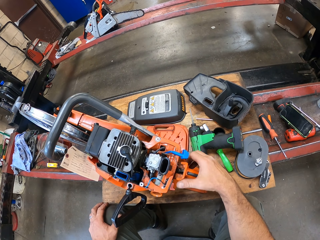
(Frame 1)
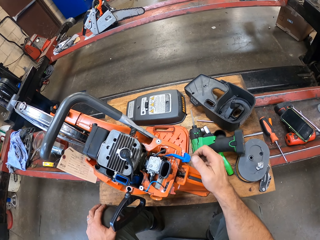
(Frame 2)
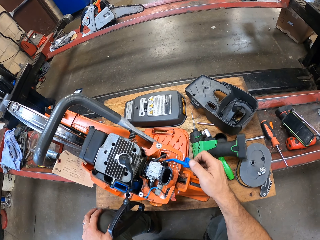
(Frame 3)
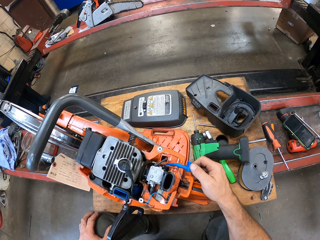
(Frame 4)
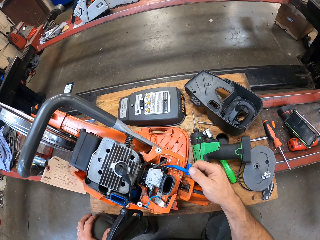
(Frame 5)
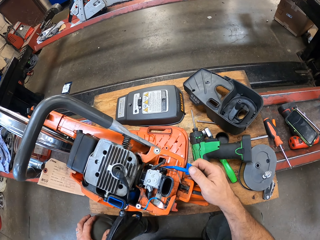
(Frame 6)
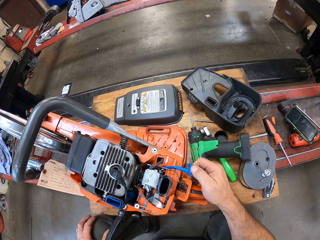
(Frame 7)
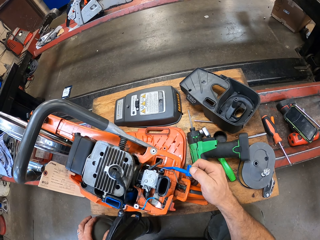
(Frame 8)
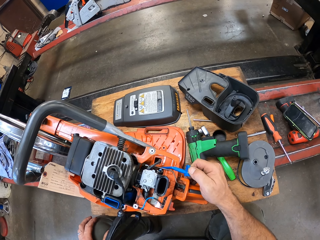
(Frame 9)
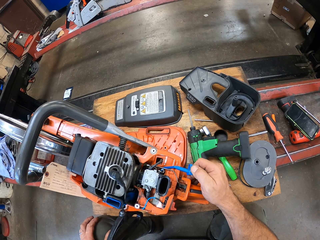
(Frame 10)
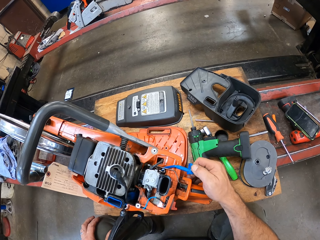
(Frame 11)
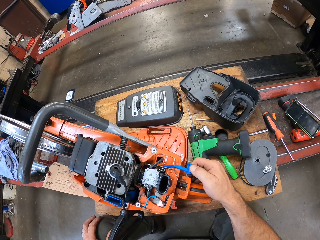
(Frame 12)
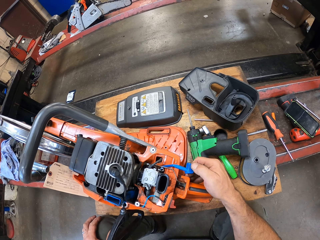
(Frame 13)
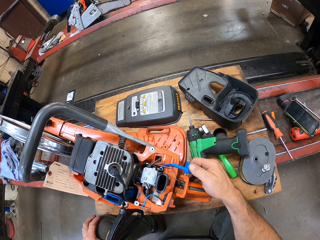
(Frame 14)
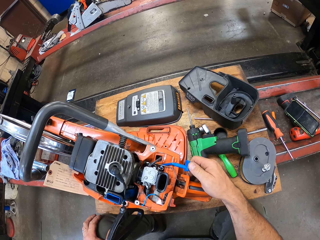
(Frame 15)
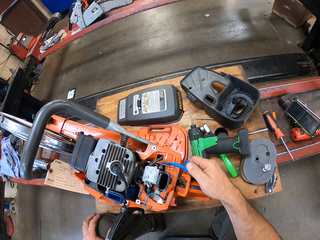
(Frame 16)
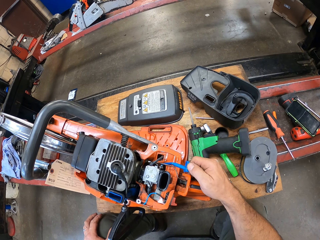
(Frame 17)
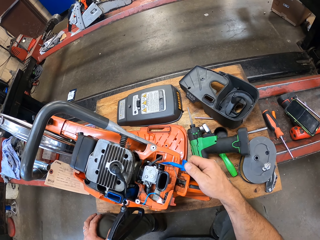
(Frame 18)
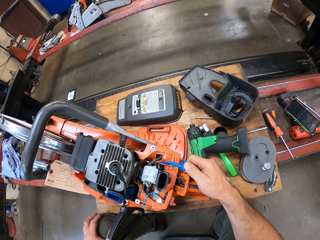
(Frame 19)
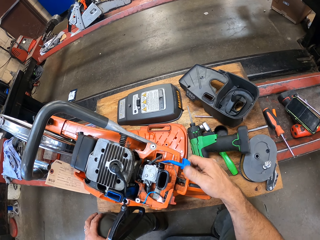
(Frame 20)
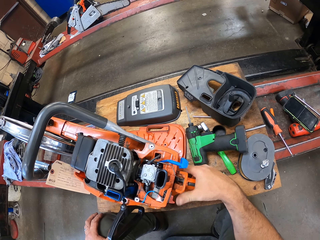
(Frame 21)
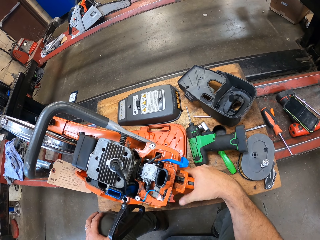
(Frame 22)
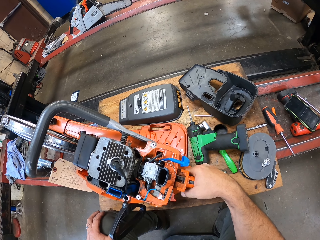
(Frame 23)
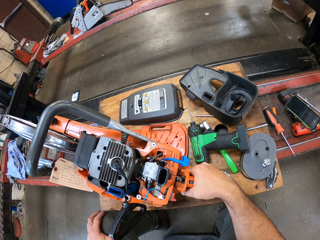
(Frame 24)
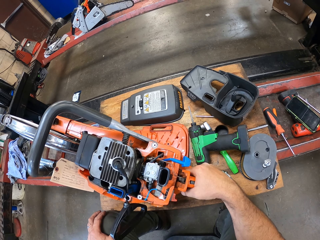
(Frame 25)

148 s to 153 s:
The camera wearer pulls on a lever or blue part on the circular hand saw with his right hand.

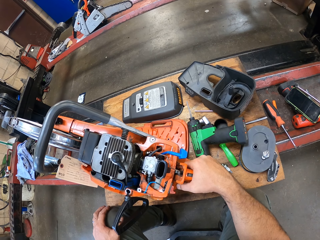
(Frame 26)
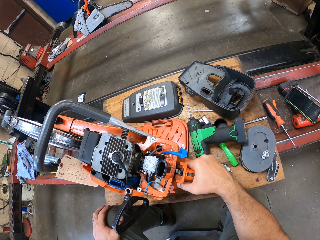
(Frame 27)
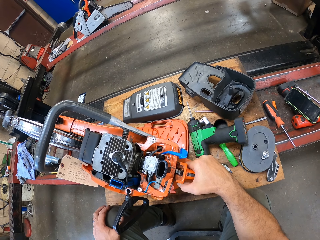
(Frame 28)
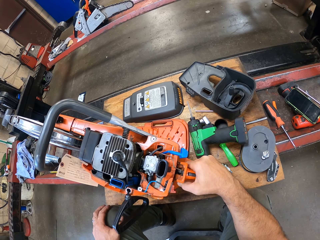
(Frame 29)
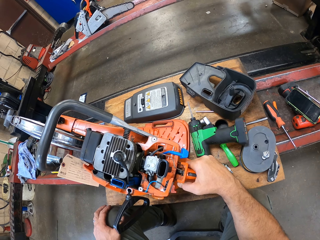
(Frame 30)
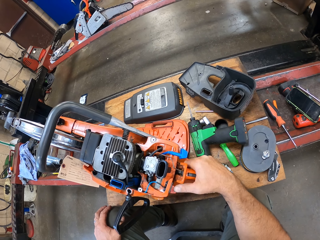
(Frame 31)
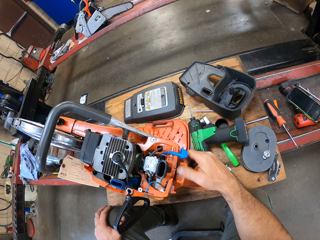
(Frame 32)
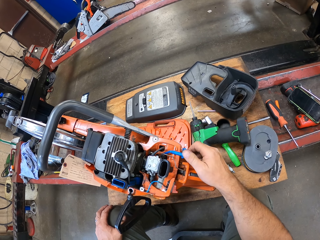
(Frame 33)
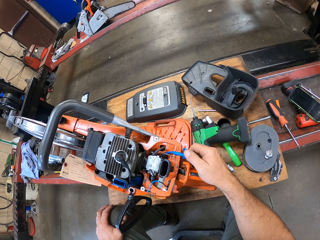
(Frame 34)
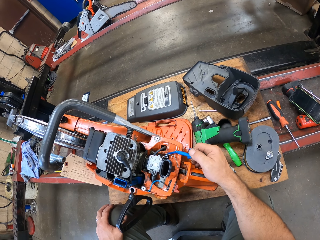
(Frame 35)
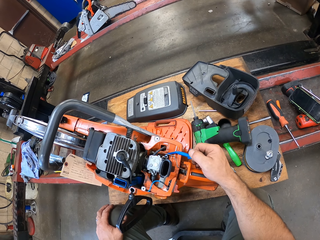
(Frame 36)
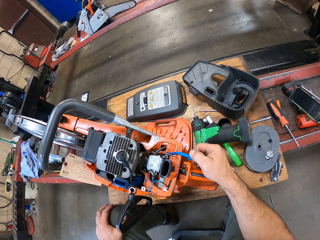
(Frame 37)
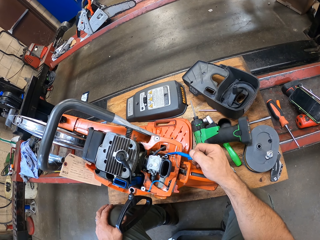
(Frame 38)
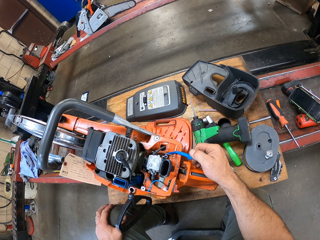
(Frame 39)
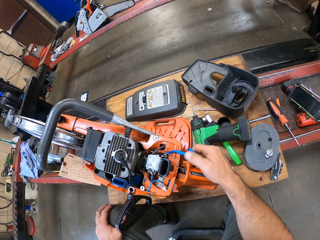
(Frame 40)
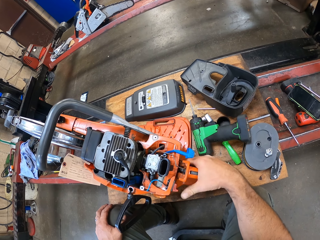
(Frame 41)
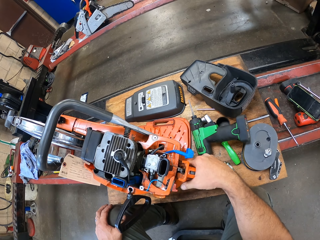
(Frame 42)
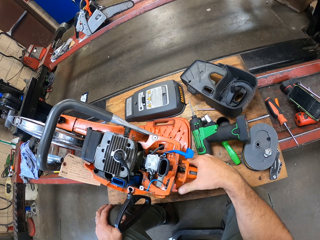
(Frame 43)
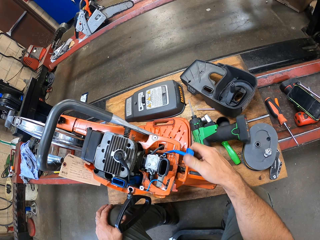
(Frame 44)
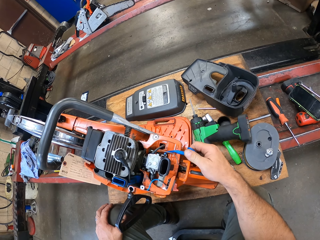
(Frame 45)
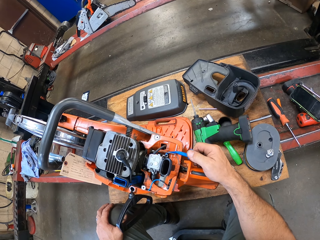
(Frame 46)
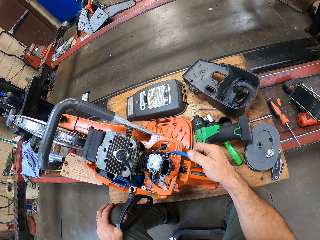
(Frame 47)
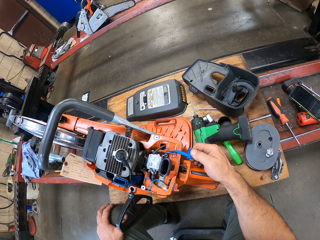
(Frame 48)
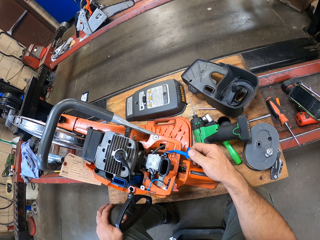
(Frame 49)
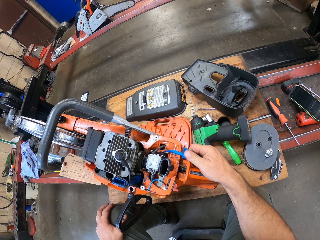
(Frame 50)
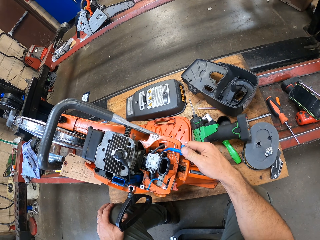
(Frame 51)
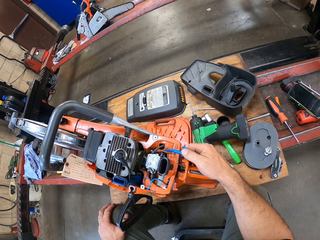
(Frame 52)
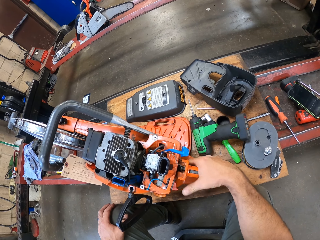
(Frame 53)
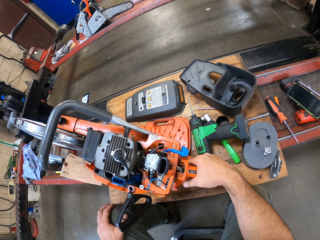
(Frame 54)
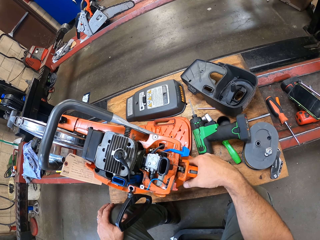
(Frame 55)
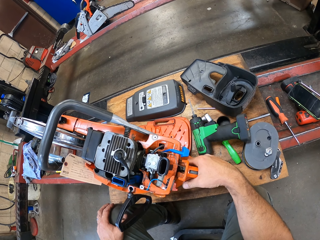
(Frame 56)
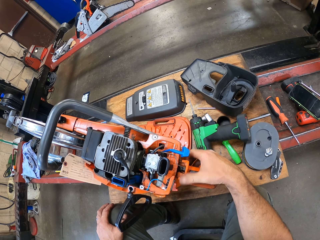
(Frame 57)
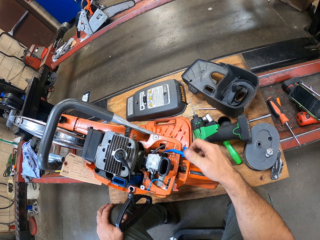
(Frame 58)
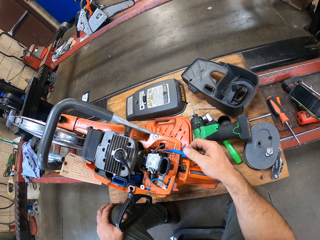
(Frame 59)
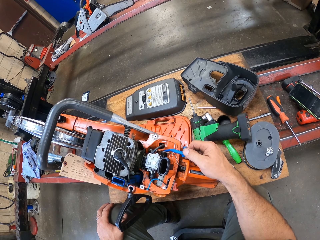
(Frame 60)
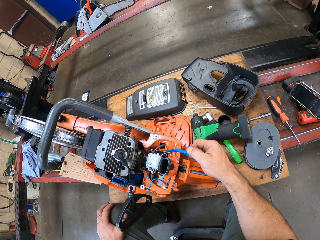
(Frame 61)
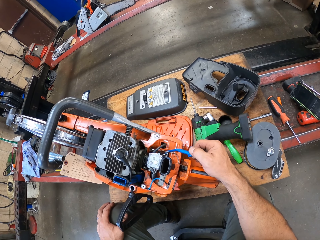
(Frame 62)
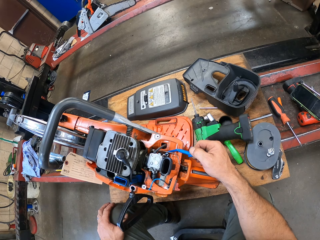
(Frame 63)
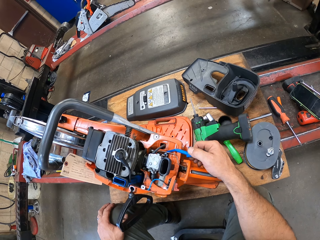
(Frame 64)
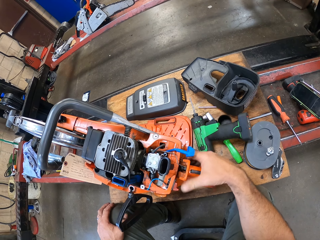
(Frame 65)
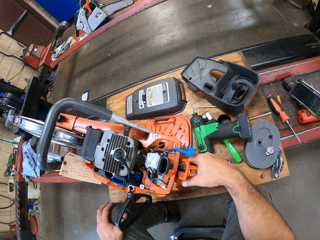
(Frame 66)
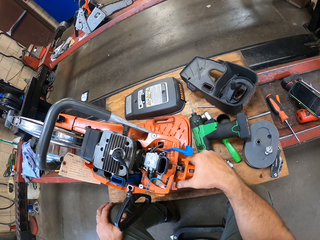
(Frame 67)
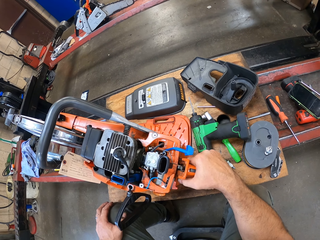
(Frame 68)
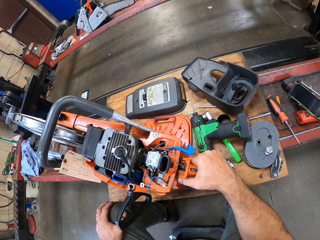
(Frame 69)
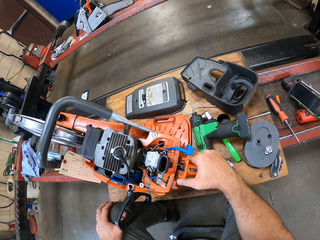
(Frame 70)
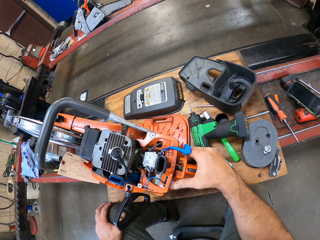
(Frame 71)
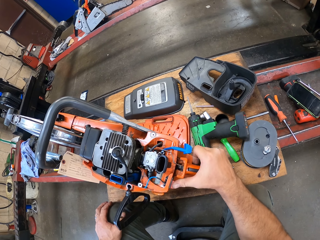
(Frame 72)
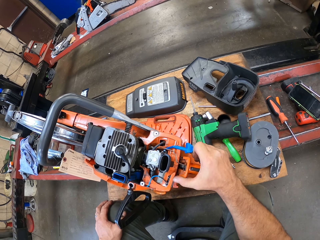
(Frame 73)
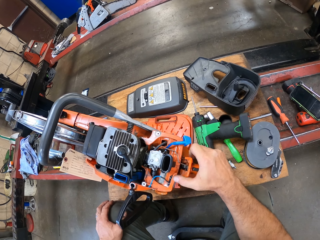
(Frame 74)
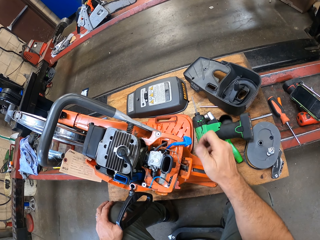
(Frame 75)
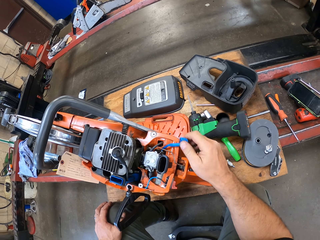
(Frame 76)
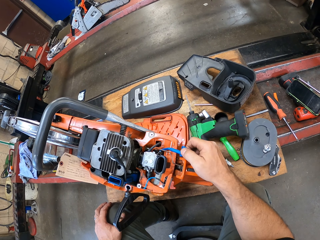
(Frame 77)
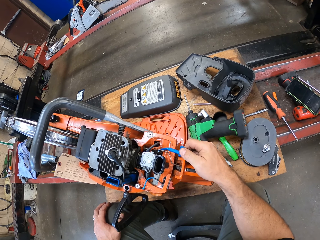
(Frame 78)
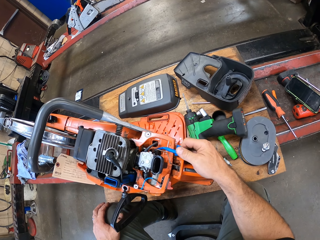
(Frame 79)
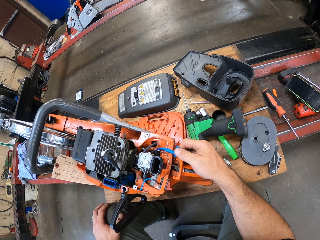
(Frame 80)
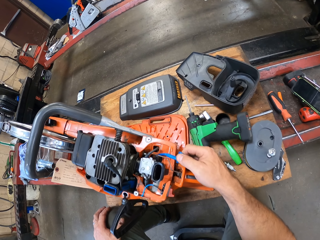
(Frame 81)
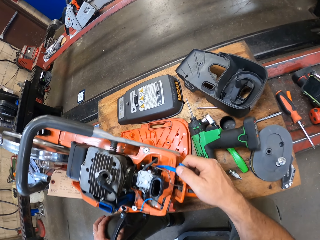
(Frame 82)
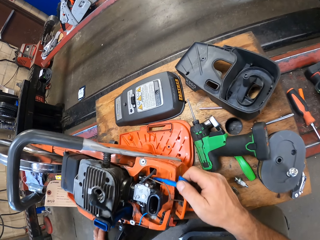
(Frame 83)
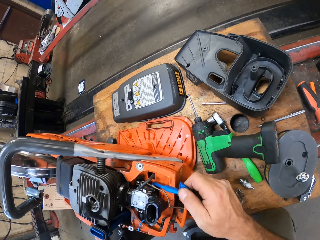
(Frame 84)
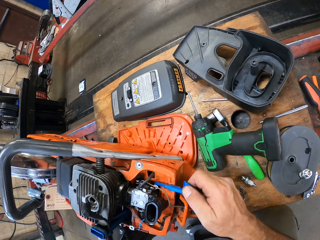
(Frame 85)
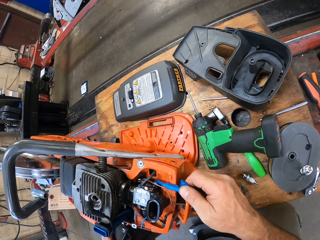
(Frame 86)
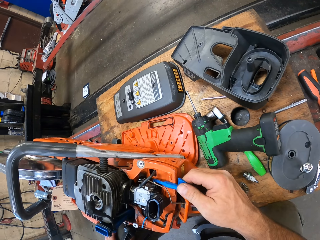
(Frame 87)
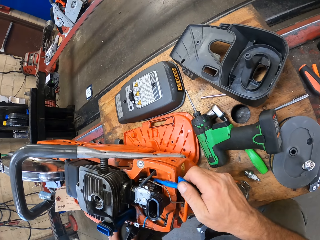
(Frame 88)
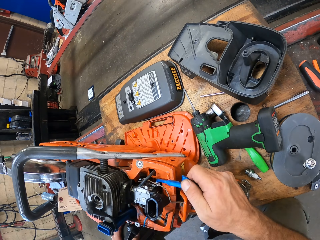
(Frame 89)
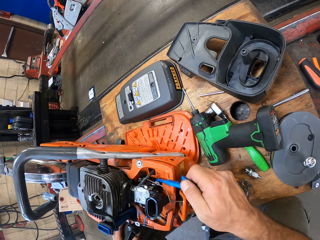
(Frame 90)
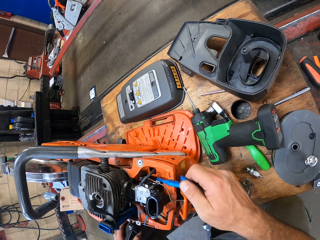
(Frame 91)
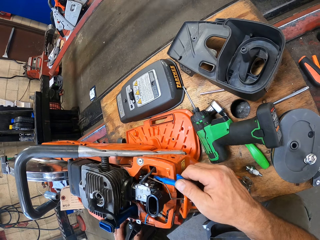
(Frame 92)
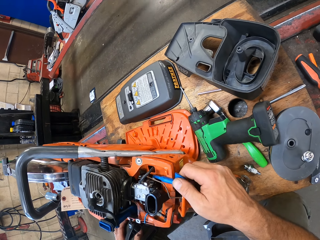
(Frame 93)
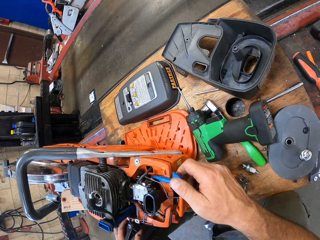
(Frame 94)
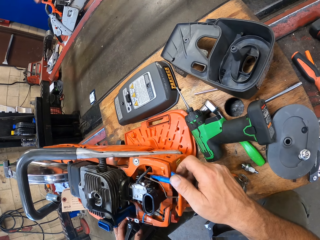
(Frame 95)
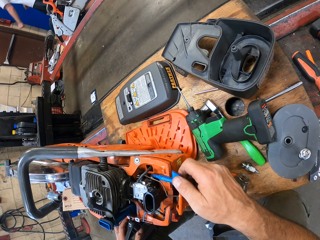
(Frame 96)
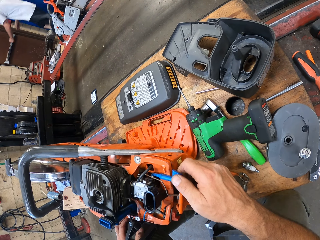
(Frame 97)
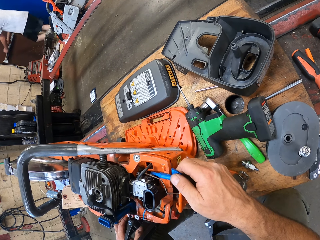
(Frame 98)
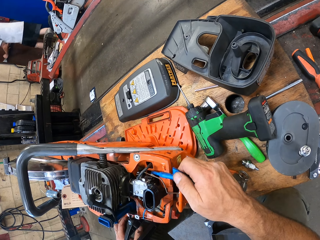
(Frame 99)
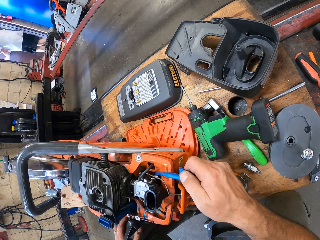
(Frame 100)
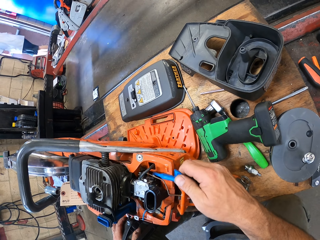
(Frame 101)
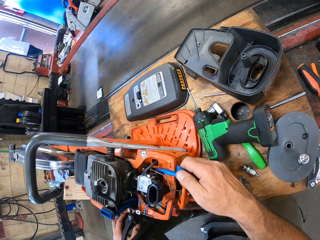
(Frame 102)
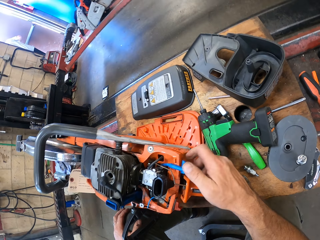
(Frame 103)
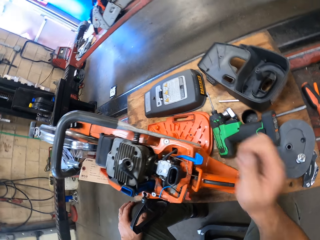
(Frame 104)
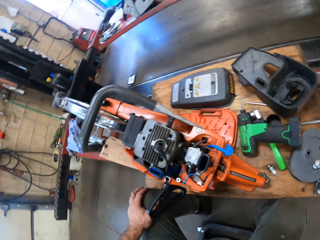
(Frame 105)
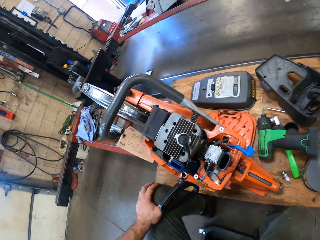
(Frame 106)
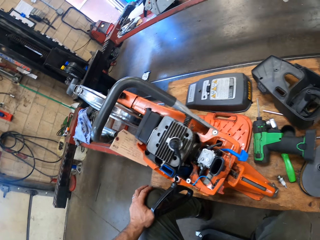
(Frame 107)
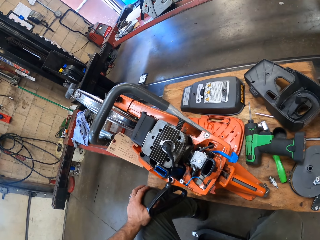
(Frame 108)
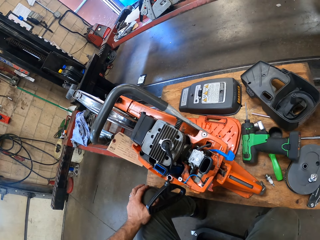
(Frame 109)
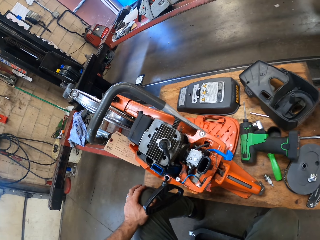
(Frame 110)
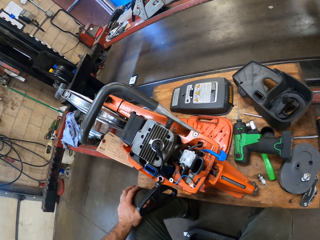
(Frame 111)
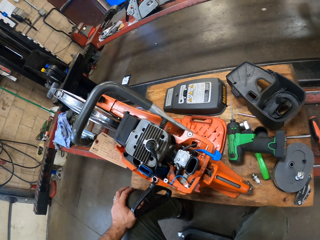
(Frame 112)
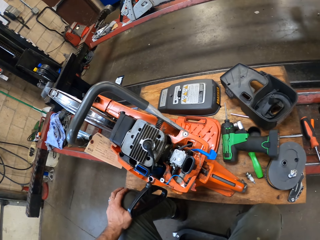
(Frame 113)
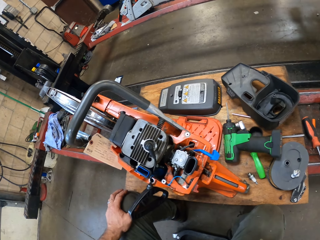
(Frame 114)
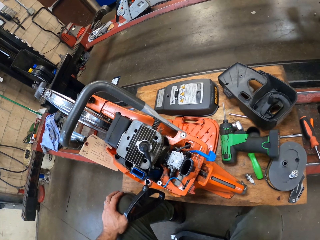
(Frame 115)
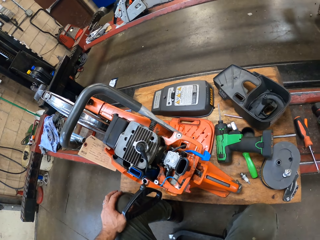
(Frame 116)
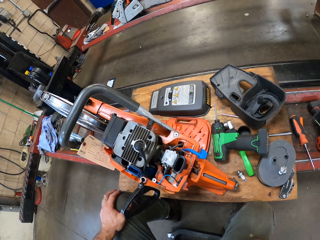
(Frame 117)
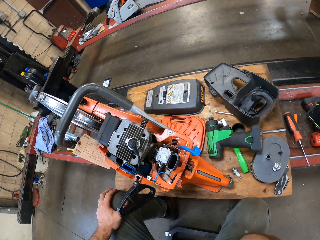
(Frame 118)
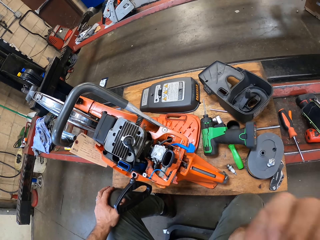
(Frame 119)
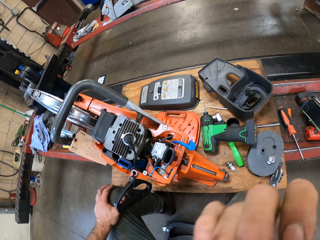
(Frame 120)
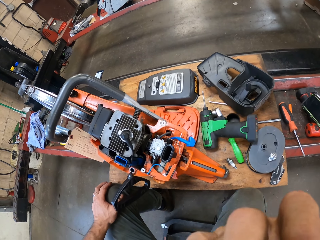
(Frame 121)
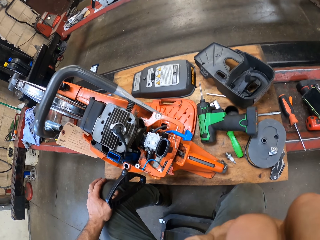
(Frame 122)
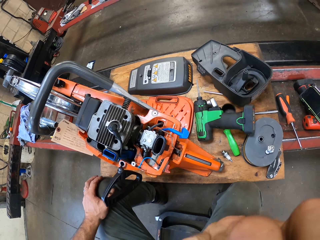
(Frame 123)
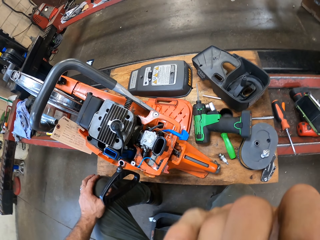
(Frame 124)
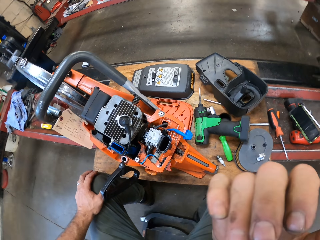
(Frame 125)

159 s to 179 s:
The camera wearer pulls on the lever with his right hand. He holds the circular hand saw's handle with his right hand. He pulls the blue part on the hand saw. He pushes the lever with his right hand. He holds the circular hand saw's handle with his right hand. He pulls on the lever with his right hand. He holds the circular hand saw's handle with his right hand. He pushes the lever with his right hand. He pulls on the lever with his right hand. The apprentice exits the workshop. The camera wearer lifts his right hand towards his head. He looks at the hand saw.
